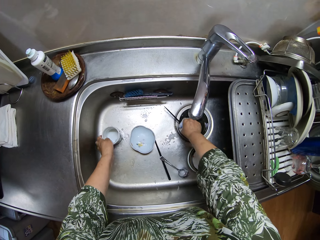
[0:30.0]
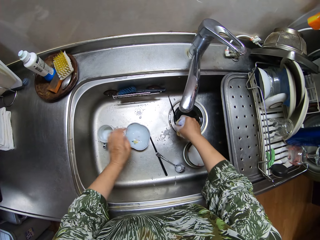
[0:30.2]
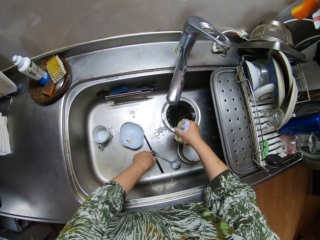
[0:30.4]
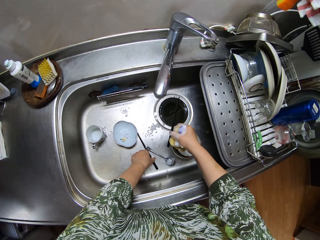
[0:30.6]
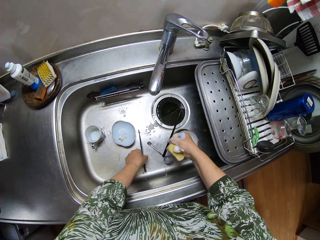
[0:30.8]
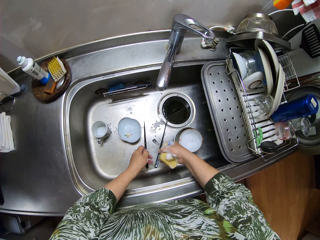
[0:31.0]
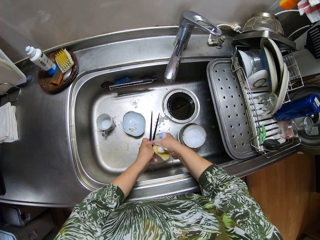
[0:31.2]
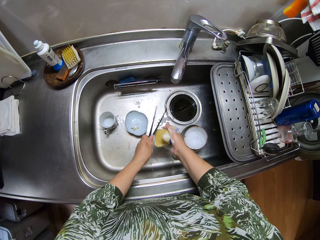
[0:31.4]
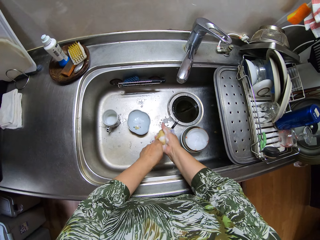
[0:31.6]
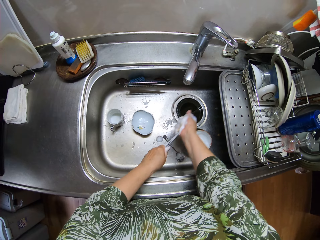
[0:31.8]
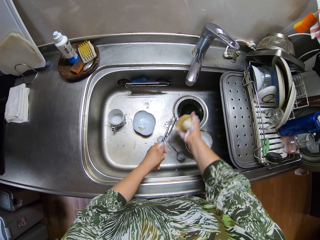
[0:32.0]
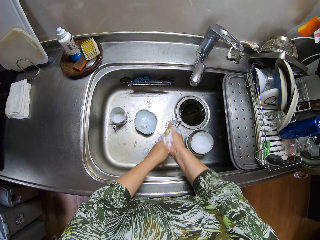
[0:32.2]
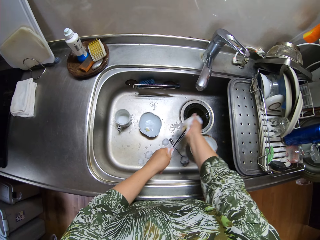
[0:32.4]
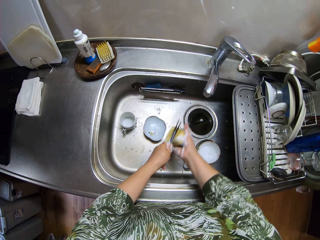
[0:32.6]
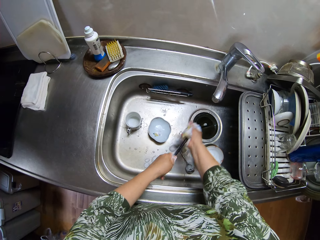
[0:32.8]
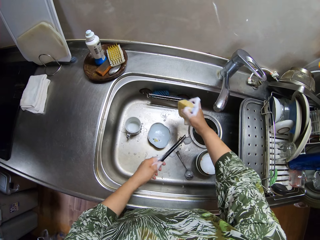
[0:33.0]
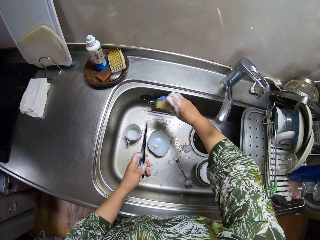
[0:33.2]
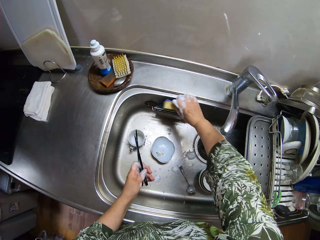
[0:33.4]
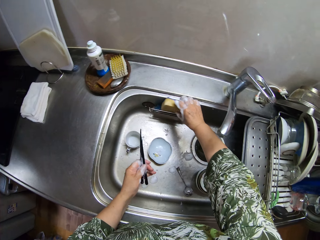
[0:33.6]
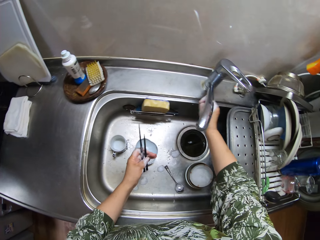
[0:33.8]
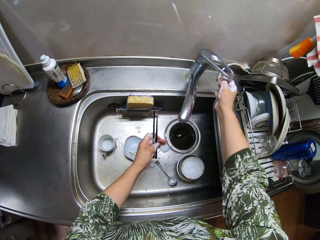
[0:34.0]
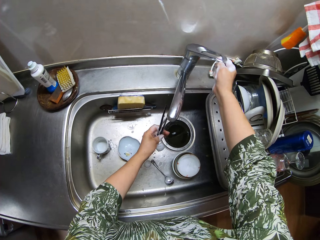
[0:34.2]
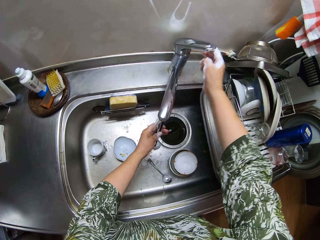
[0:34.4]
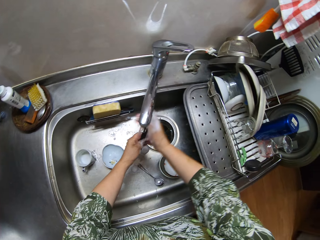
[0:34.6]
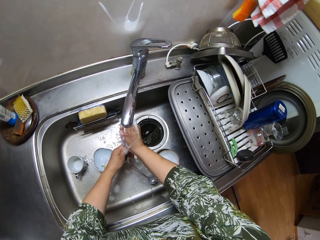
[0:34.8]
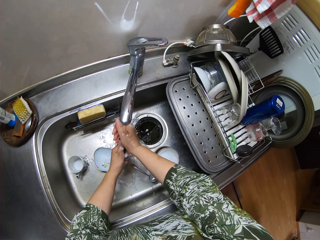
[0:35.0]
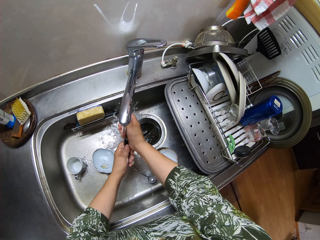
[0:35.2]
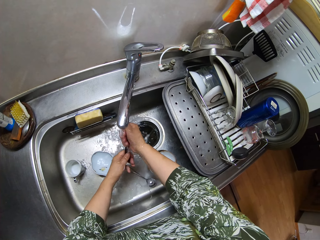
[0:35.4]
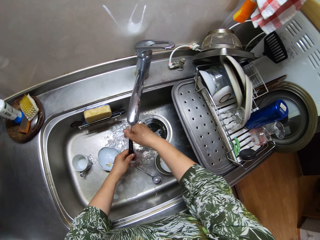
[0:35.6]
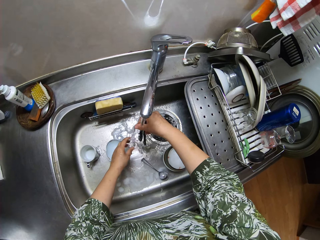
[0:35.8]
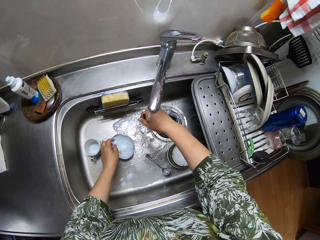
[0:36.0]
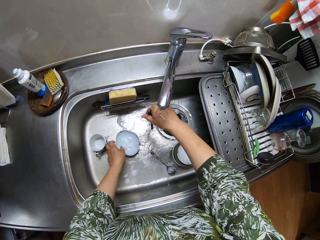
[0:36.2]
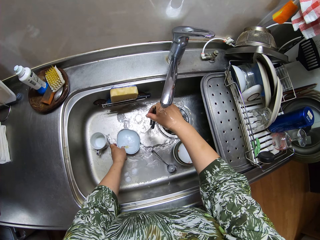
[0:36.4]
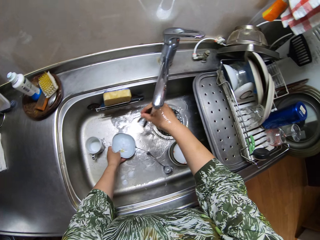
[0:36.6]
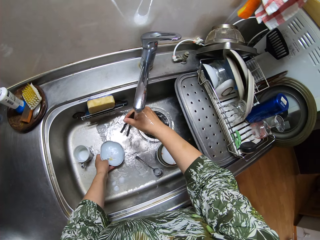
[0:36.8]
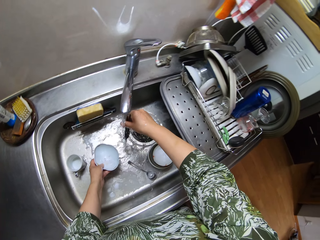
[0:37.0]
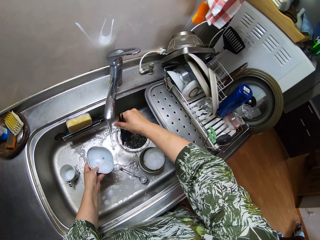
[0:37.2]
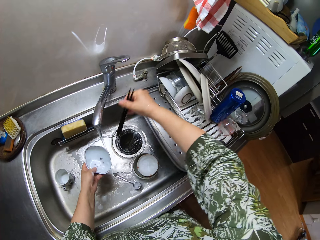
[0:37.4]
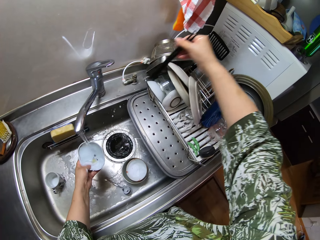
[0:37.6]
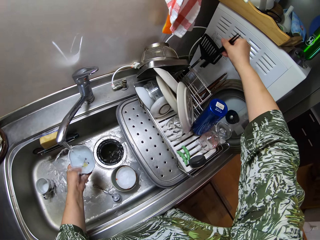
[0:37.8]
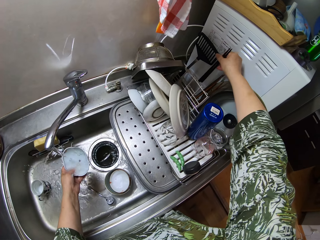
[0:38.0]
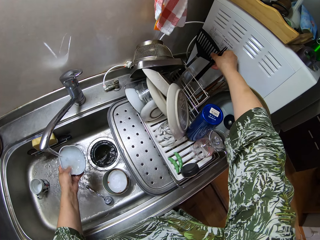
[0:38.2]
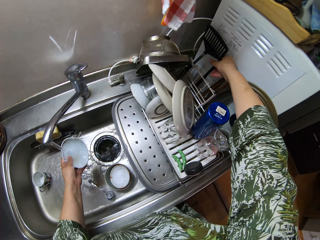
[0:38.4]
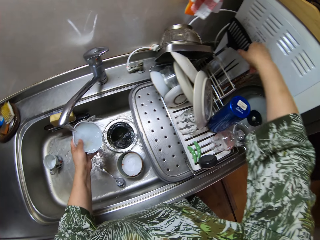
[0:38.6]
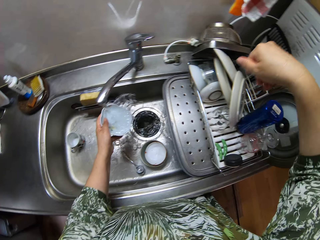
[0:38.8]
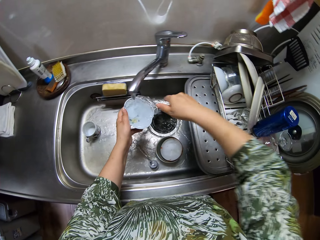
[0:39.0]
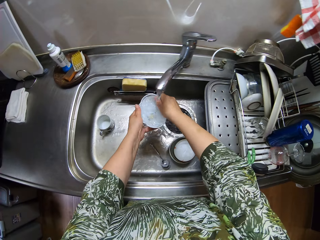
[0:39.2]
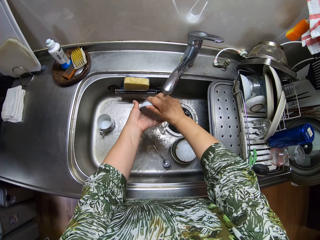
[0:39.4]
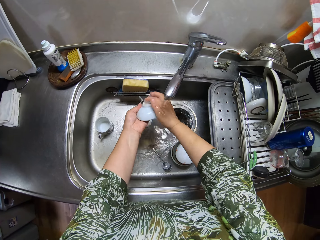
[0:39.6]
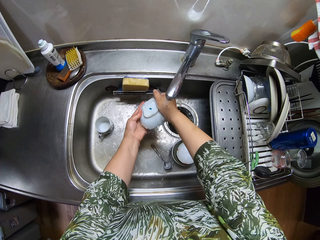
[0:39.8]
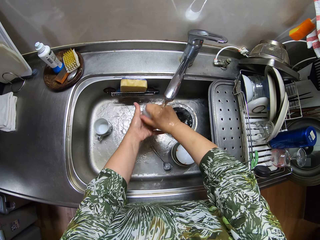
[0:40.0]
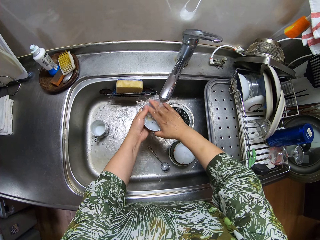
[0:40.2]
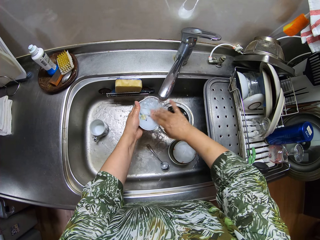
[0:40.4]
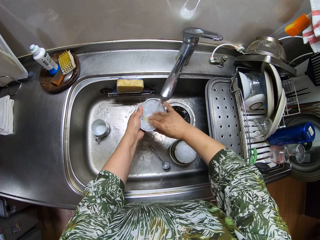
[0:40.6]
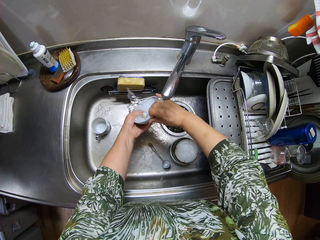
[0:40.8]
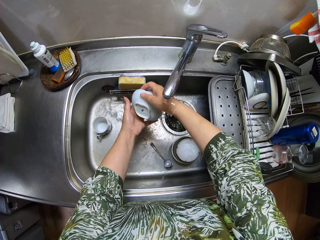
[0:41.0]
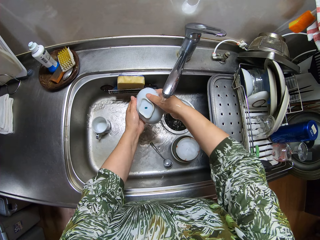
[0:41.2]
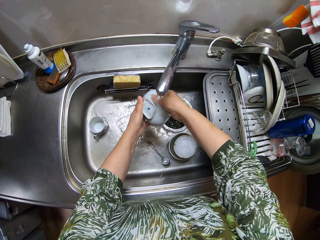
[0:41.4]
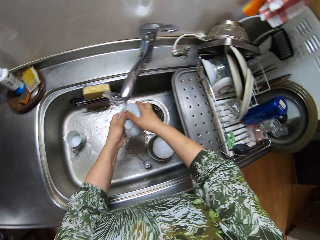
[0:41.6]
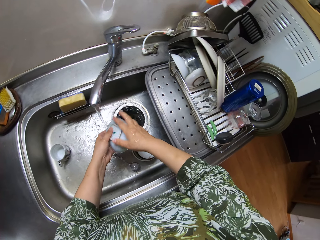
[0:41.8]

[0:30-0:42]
The camera wearer picks up a chopping stick. They pick up another chopping stick. They hold the chopping sticks with the left hand. They wash the chopping sticks with the washing sponge. They put the washing sponge in the sponge holder. They turn on a sink tap. They rinse the chopping sticks. They pick up a bowl. They put the chopping sticks into a utensil holder. They rinse the bowl.

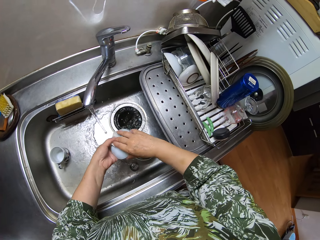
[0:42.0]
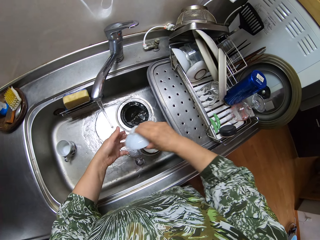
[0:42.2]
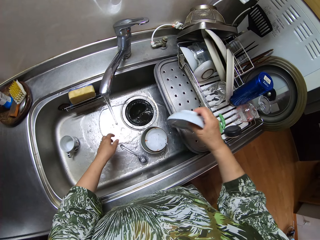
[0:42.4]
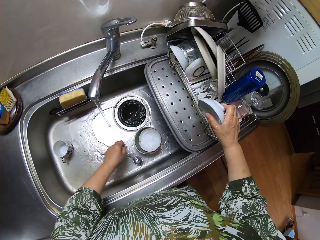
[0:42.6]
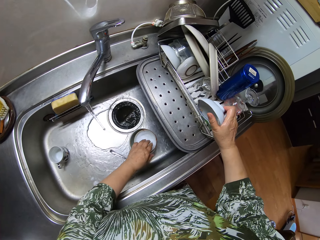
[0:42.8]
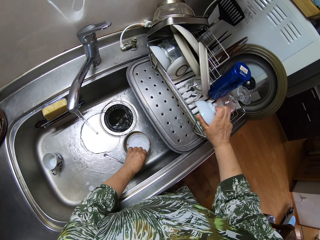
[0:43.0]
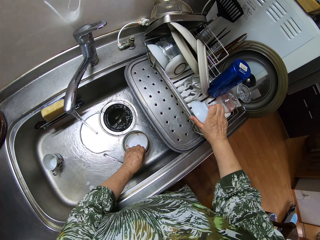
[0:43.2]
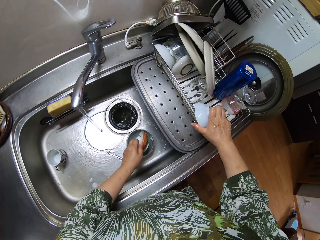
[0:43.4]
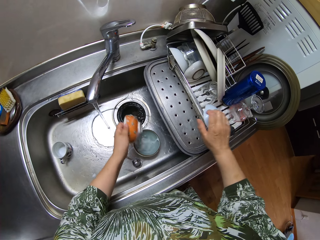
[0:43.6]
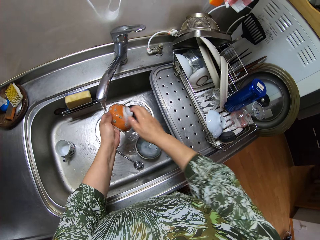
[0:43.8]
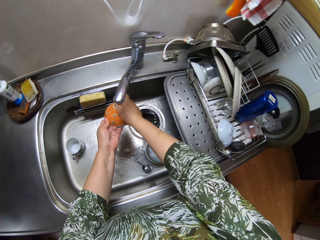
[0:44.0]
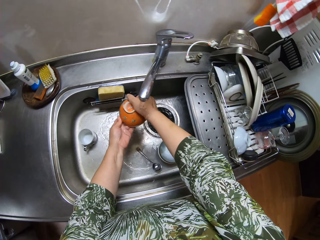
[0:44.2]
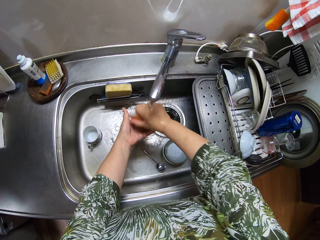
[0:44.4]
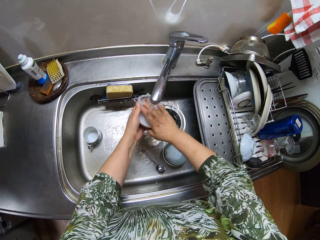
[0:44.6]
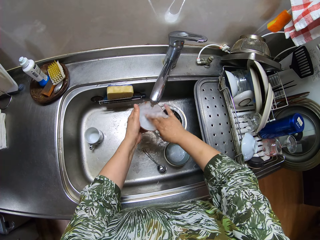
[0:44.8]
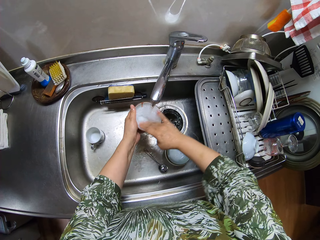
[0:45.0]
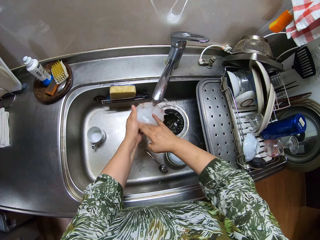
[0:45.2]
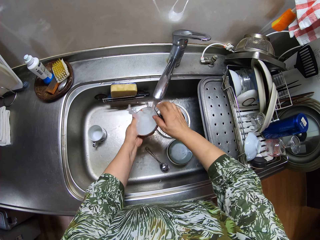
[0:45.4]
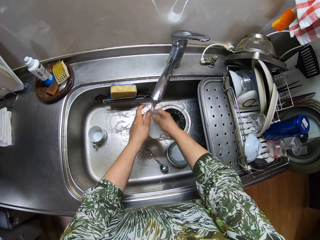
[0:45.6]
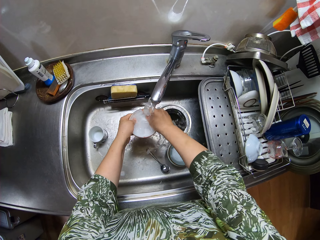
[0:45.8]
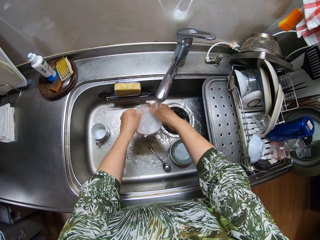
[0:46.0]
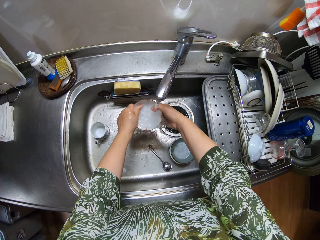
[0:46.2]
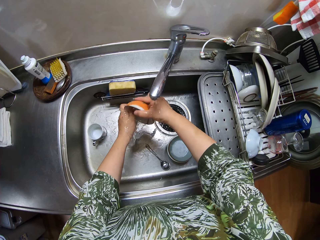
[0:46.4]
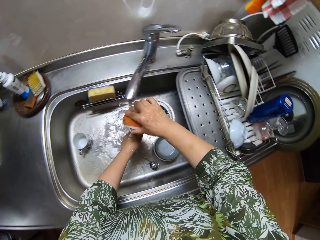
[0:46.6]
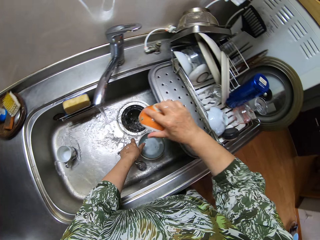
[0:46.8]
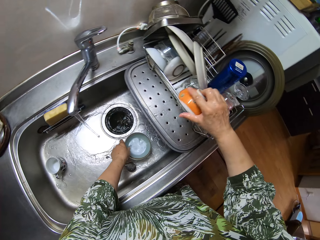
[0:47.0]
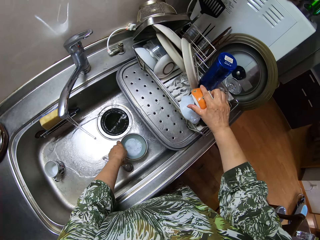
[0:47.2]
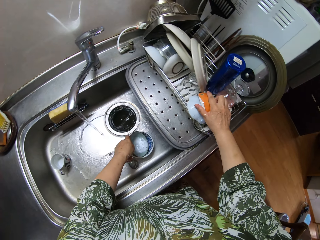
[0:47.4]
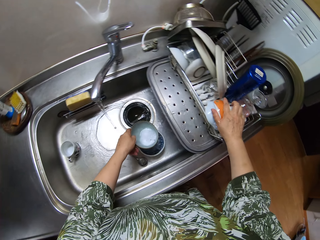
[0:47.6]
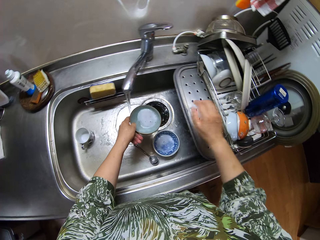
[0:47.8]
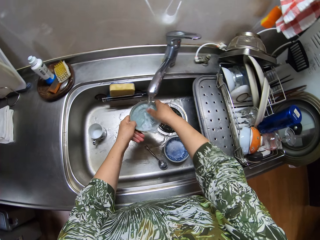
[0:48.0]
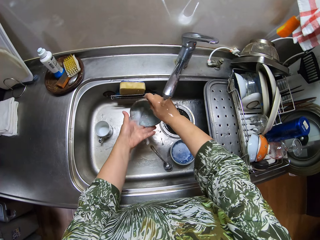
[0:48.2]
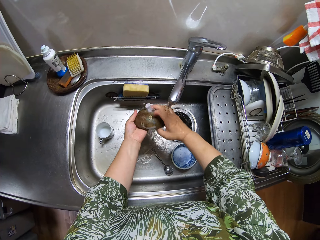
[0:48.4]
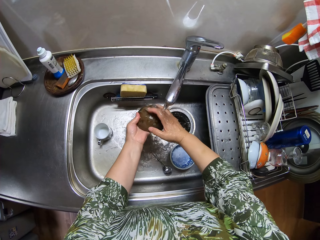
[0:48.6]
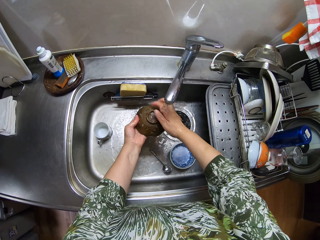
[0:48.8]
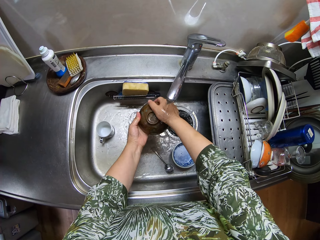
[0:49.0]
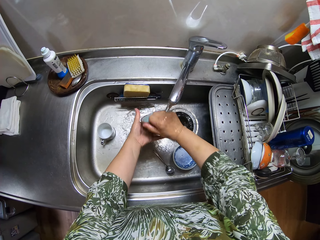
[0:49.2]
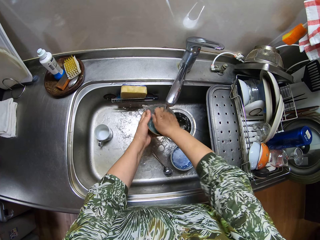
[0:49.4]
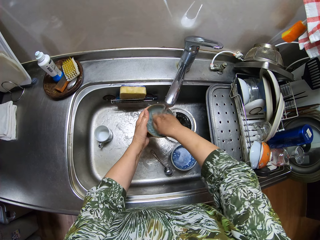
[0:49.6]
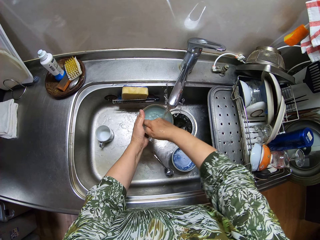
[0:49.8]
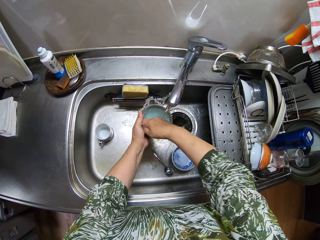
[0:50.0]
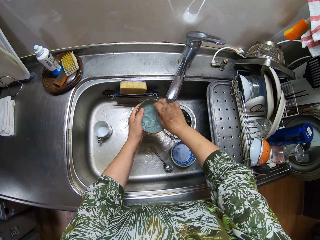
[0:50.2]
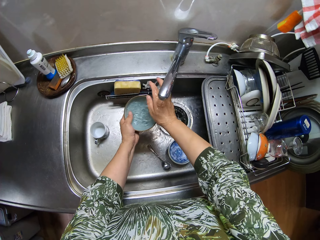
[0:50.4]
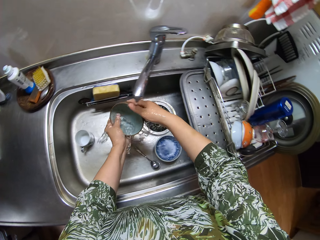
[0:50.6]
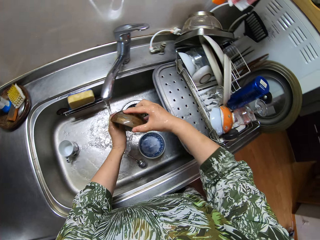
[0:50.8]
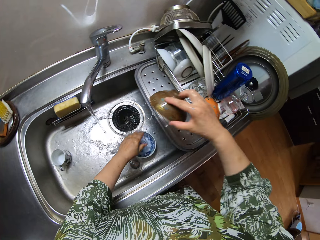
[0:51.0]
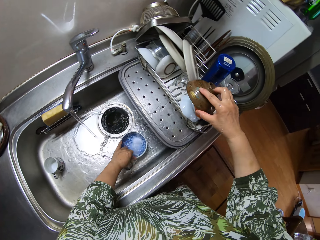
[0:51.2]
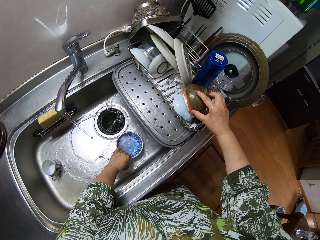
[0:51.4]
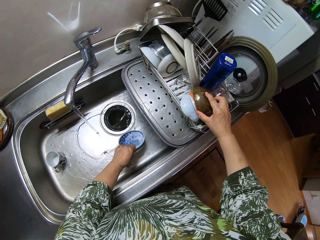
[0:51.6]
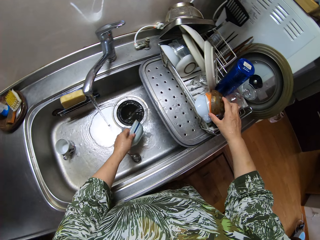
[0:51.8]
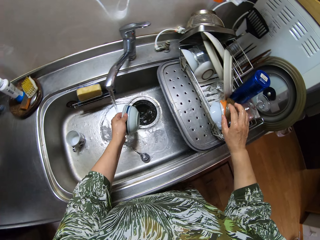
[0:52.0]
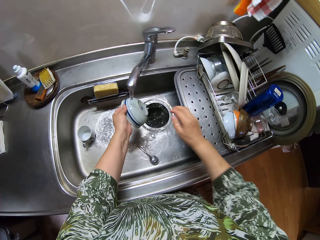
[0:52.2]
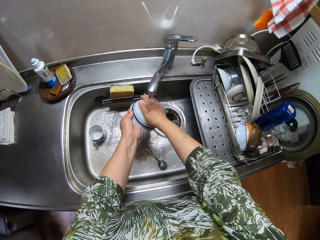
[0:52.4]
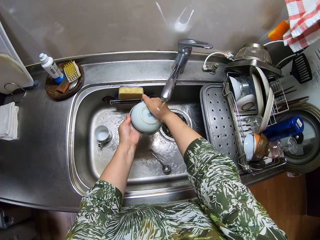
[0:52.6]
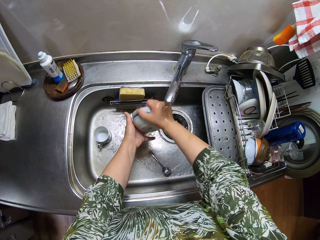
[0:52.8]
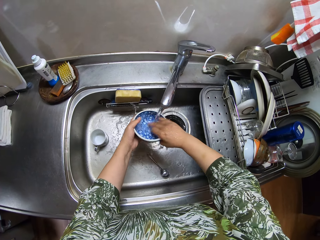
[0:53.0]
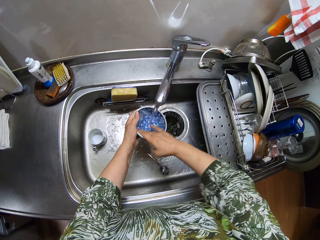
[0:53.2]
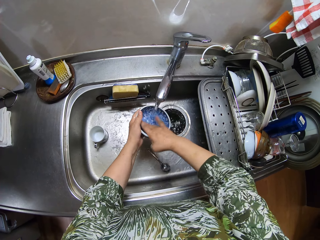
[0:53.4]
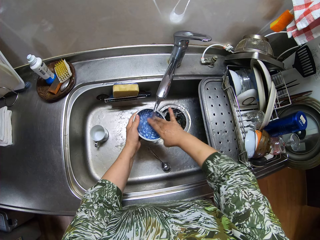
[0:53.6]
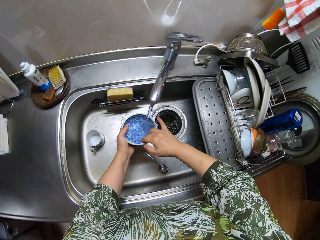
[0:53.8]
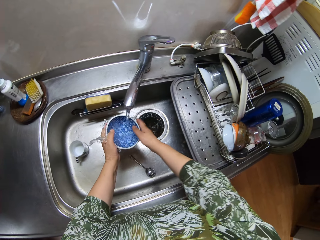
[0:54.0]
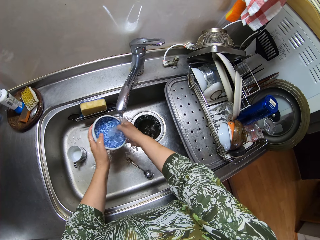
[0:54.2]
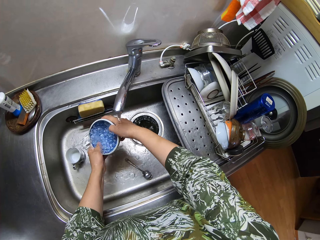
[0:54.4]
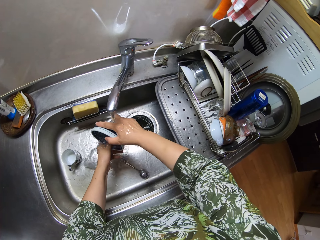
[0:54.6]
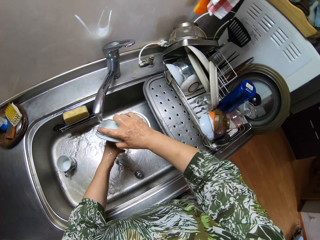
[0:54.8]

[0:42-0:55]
The camera wearer puts the bowl into the utensil holder. They pick up a bowl. They rinse the bowl. They put the bowl into the utensil holder. They pick up a bowl. They rinse the bowl. They put the bowl into the utensil holder. They pick up a bowl. They rinse the bowl.
